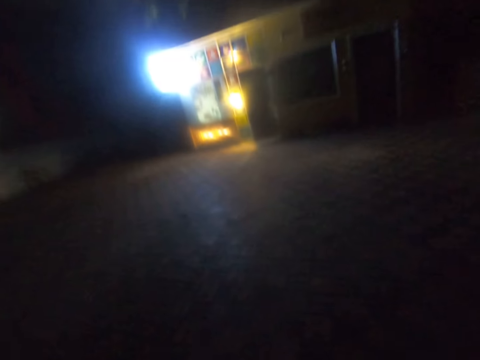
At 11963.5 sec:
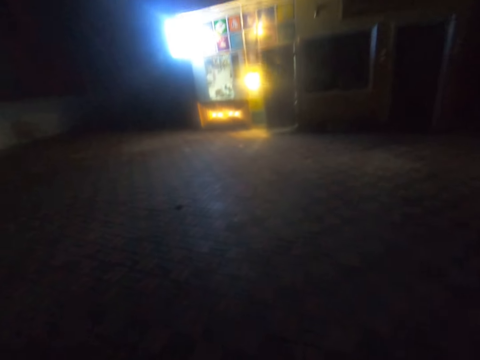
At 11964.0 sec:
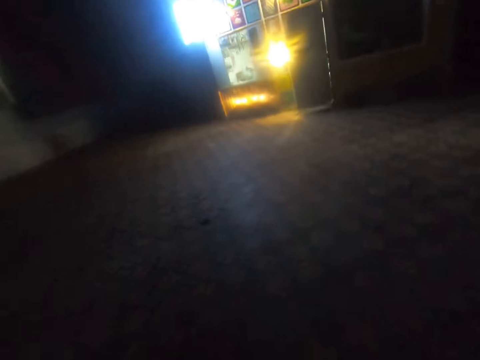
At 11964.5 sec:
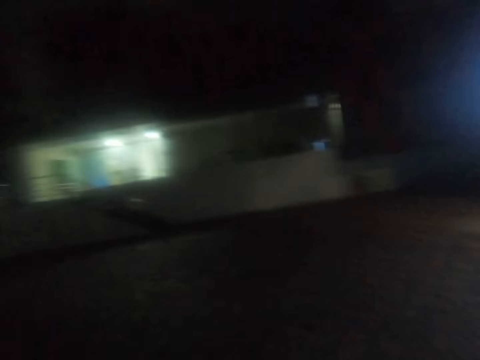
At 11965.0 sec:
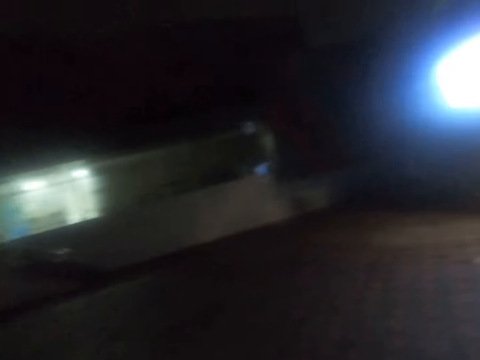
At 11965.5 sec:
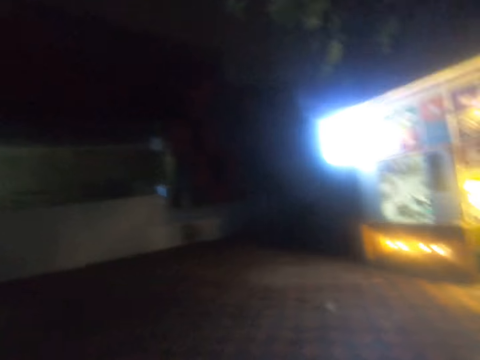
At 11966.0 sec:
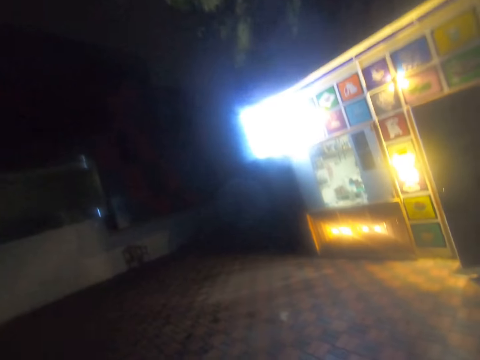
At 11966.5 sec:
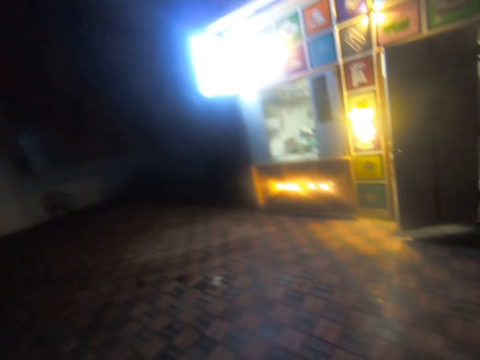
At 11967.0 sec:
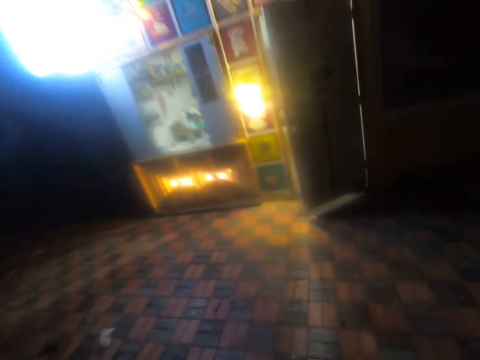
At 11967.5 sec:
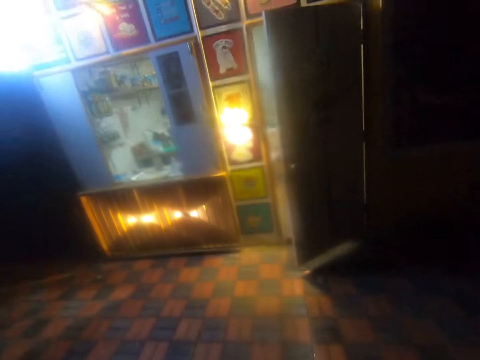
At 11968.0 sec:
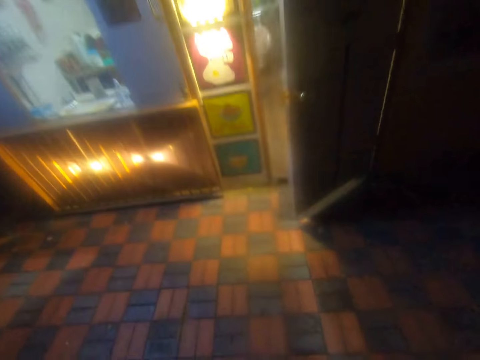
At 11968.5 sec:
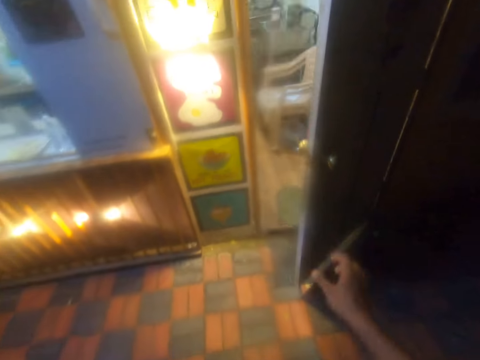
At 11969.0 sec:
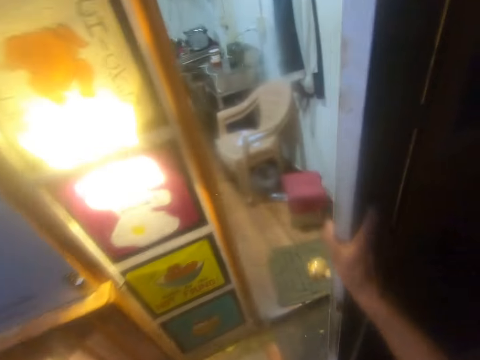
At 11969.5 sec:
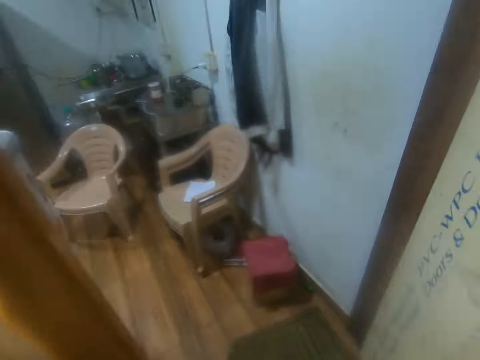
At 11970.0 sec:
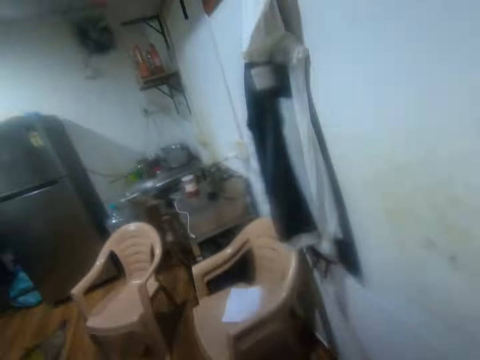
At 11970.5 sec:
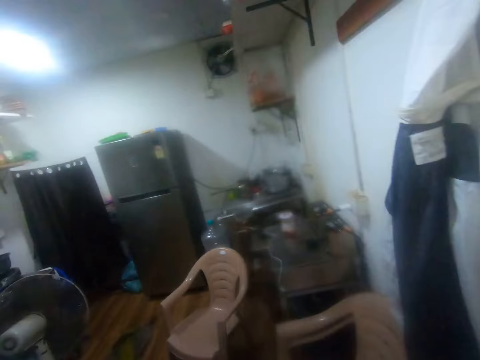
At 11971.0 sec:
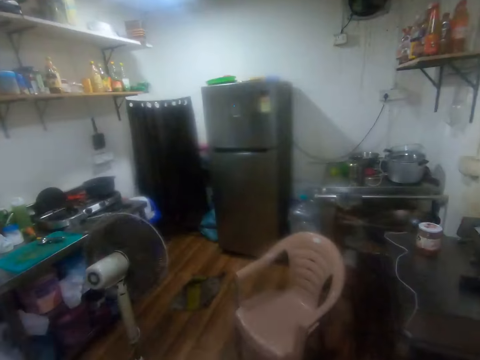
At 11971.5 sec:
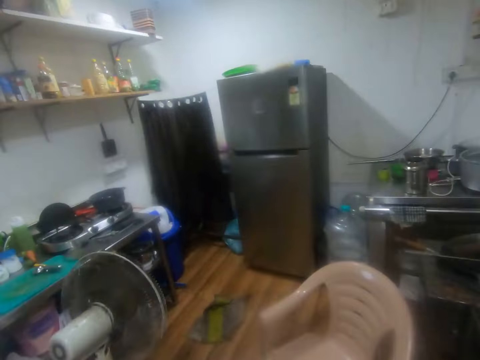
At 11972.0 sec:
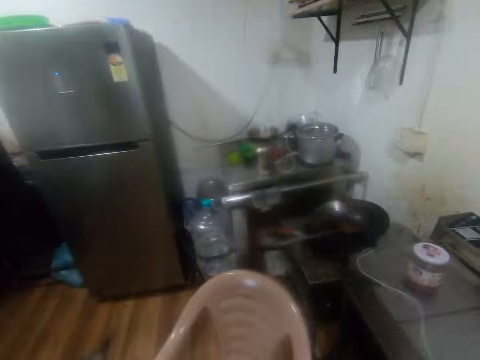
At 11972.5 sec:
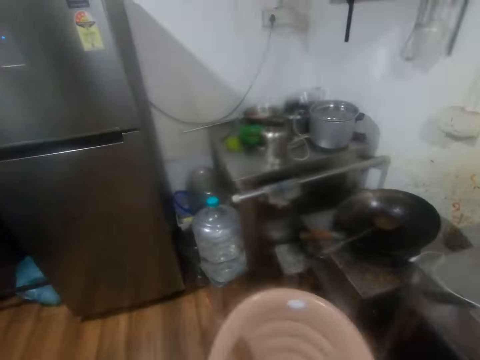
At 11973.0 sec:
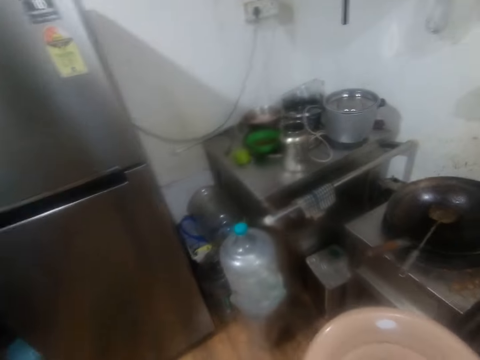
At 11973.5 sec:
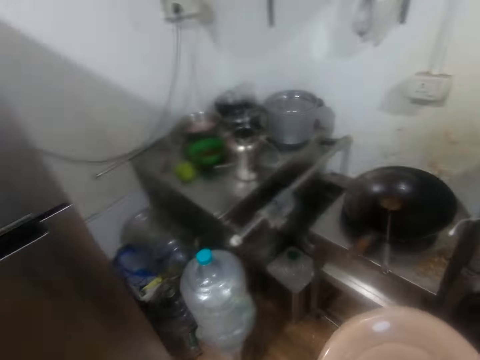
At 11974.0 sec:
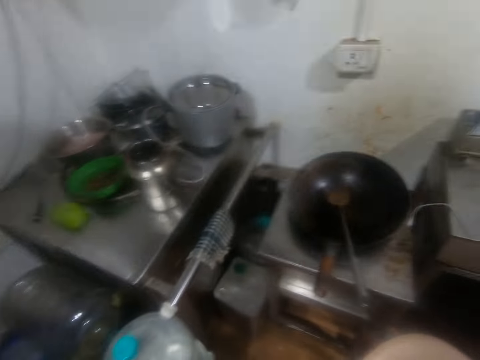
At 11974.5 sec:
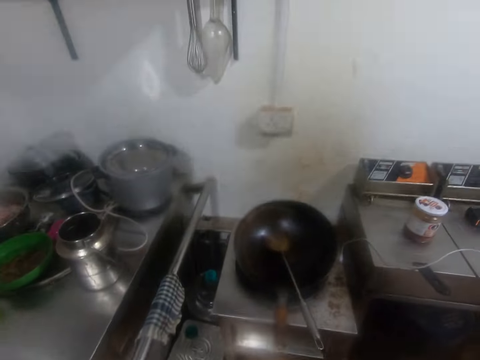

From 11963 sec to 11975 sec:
The camera wearer walks around a parking lot. He holds a door with his right hand. He opens the door. He walks around a room.

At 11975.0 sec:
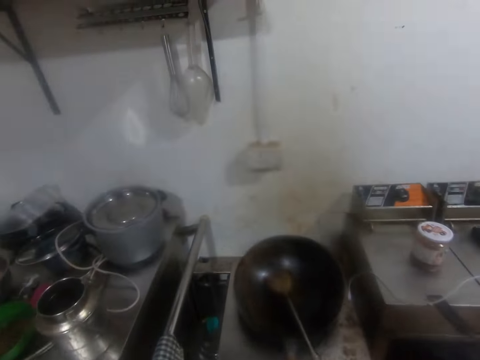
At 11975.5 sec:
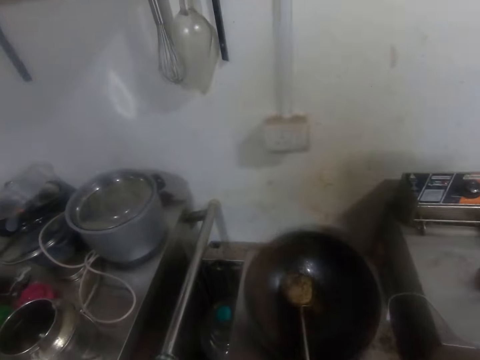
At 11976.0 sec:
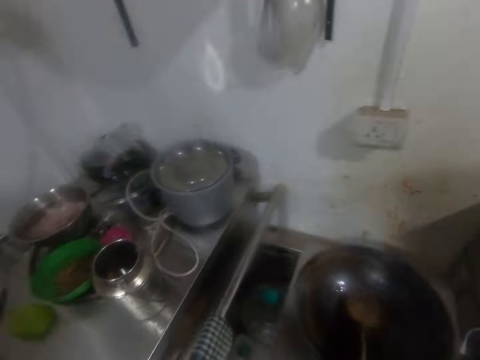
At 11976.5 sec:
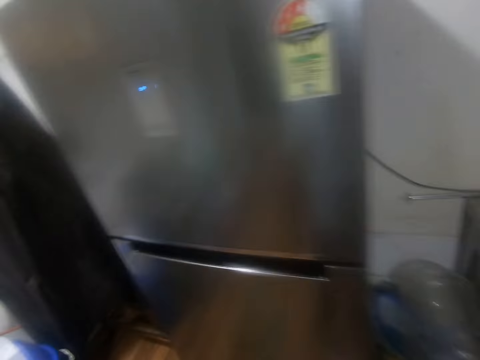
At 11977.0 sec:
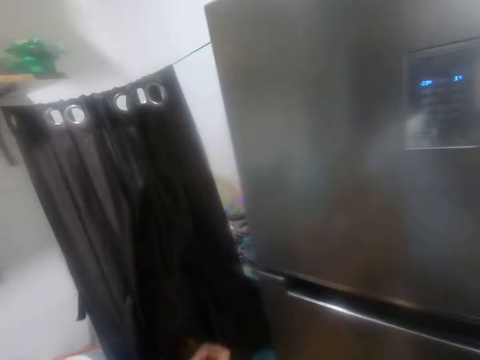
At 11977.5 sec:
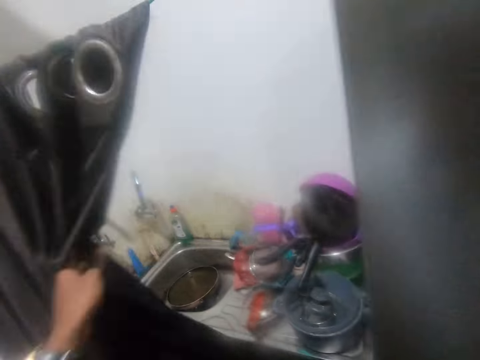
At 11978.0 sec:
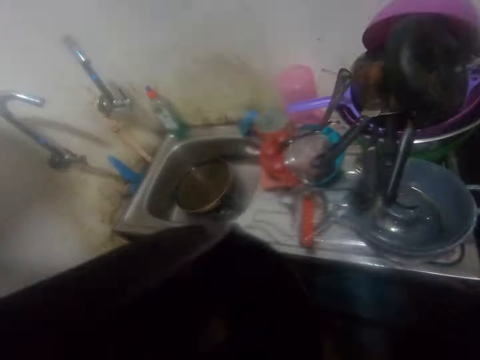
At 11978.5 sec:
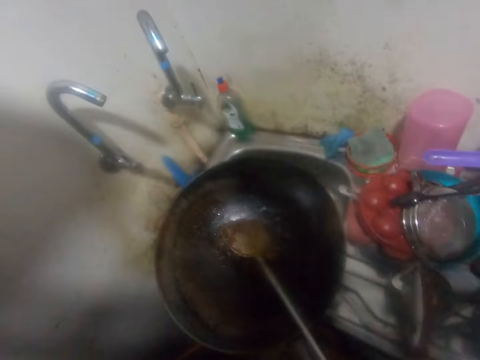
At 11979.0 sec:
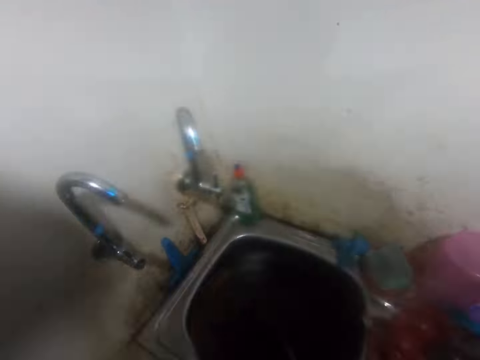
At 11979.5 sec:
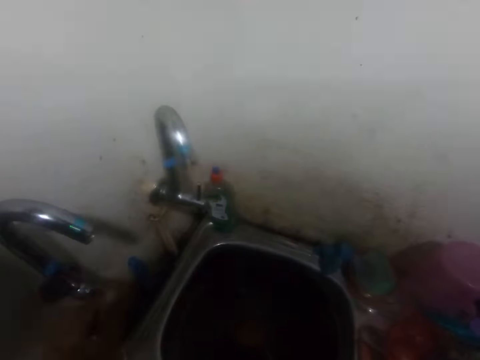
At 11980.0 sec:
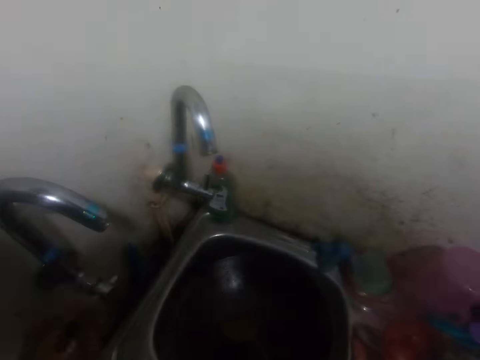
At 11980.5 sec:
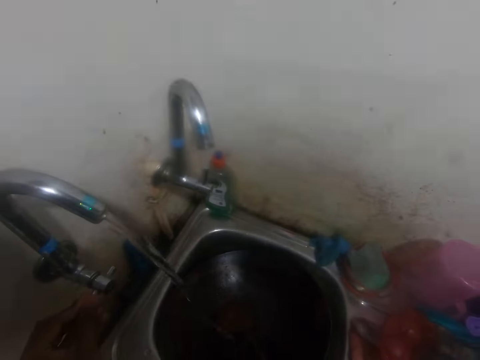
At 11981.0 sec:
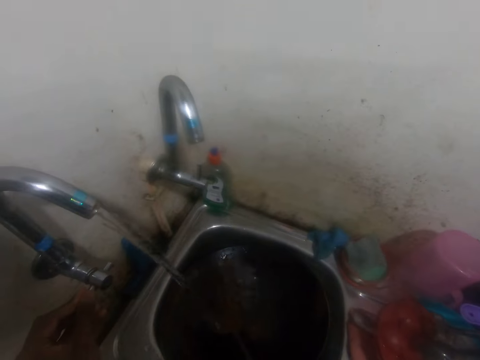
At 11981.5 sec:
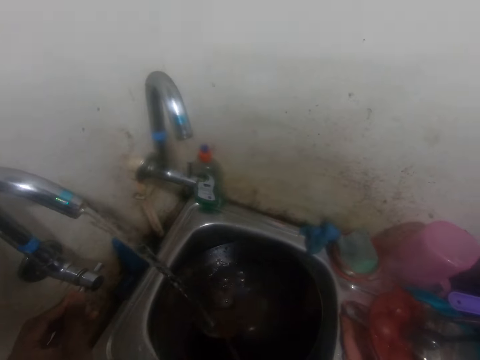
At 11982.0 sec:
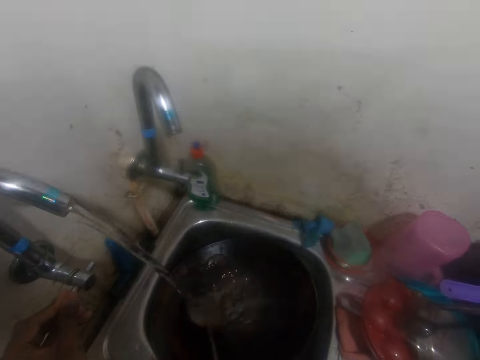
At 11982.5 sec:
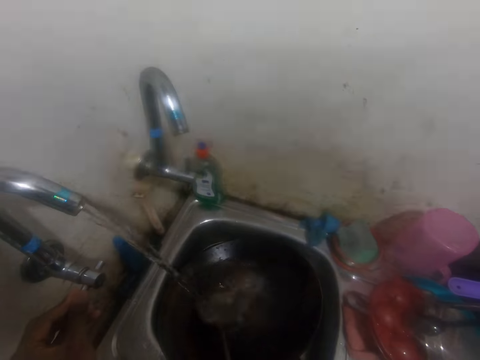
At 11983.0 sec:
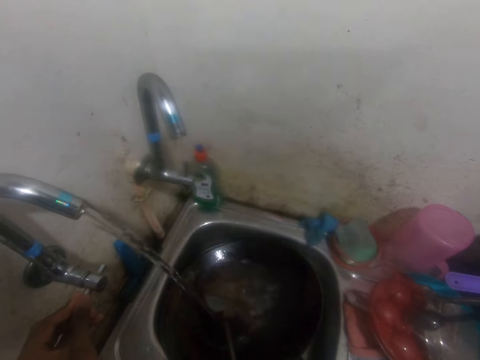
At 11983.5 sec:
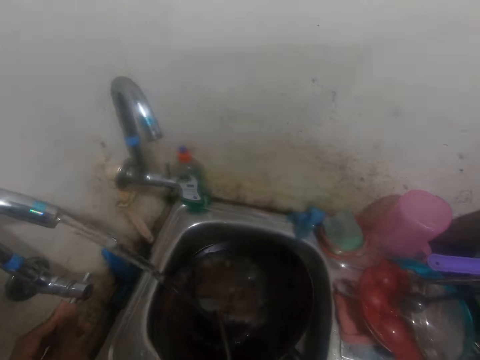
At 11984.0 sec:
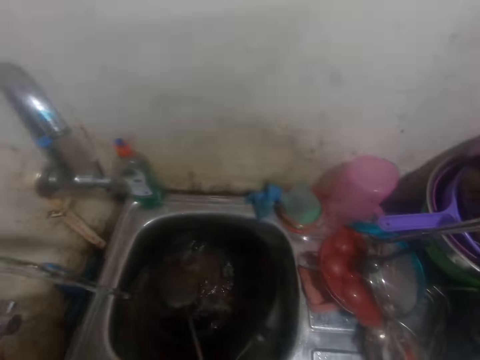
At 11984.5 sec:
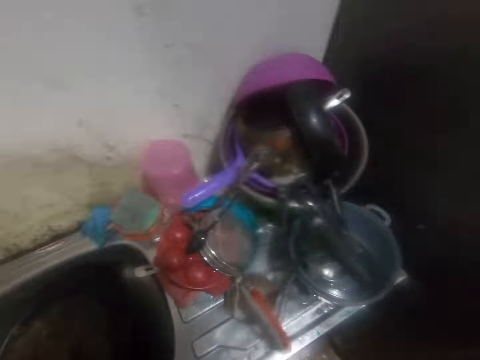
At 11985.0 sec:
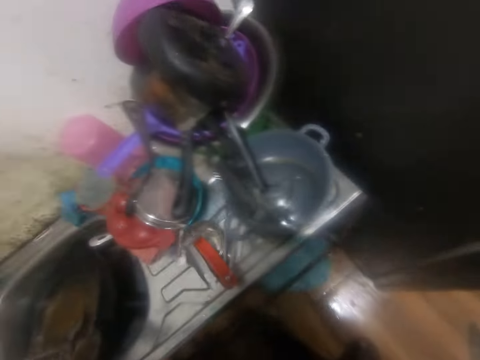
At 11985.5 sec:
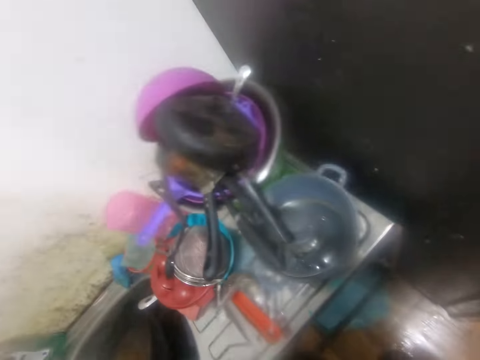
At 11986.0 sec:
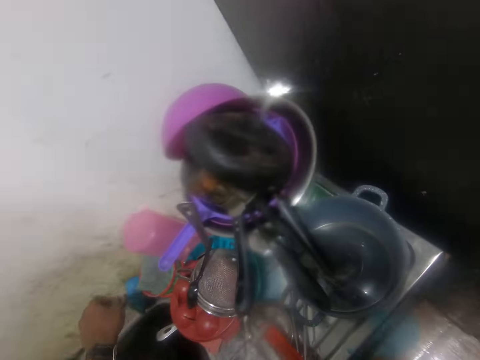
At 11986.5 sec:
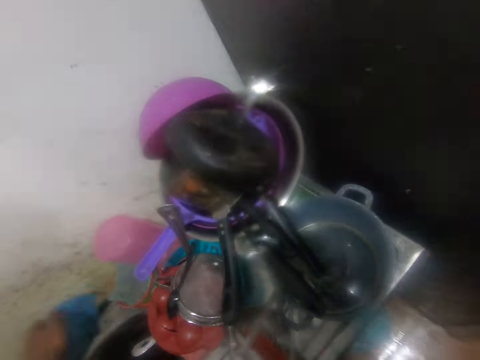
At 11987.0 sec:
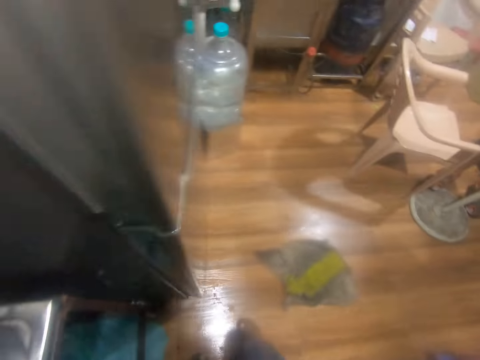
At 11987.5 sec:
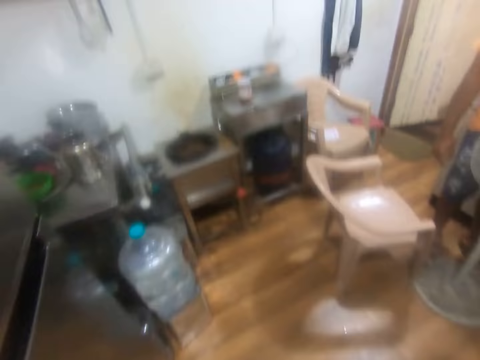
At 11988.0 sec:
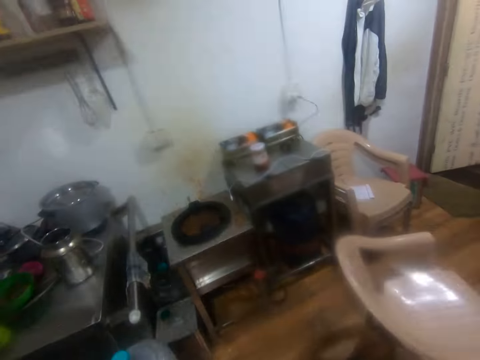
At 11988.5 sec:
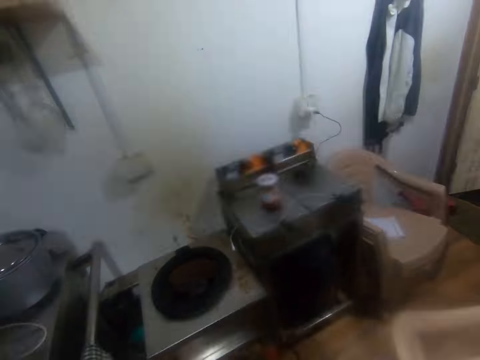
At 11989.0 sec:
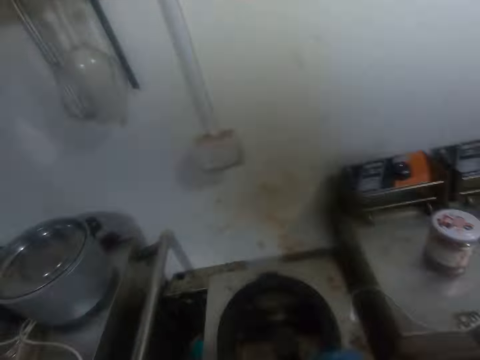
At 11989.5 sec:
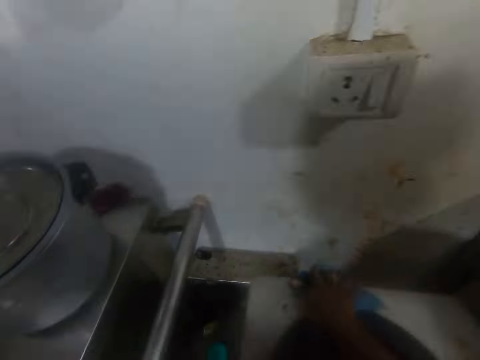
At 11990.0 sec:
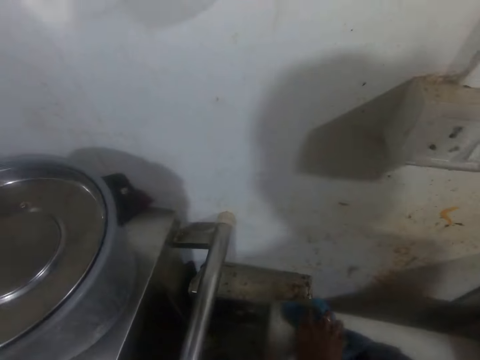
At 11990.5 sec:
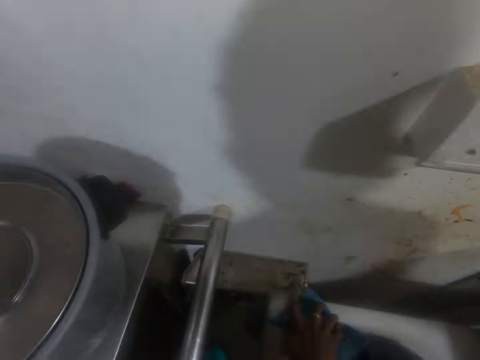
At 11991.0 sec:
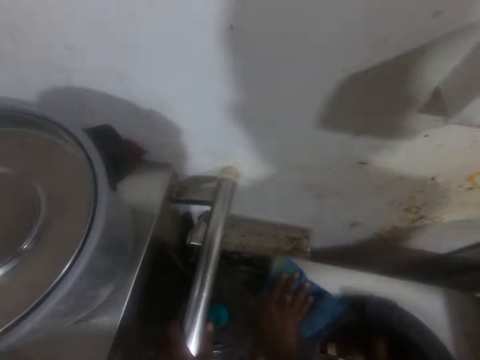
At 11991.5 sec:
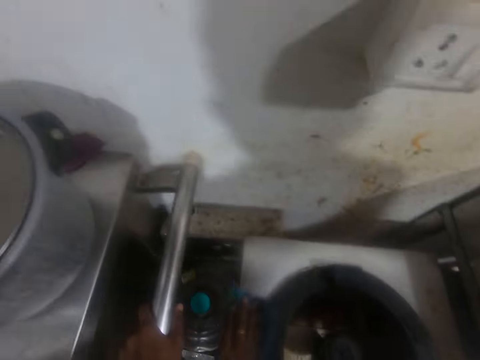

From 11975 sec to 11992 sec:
The camera wearer adjusts a chair on the floor. He picks up a fry pan from a cooker with his right hand. He draws a curtain with his left hand. He drops the fry pan in a sink with his right hand. He opens a tap at the sink with his left hand. He runs water through the tap on the pan. He walks around a room. He picks up a wipe cloth from the sink top with his left hand. He walks around the room. He holds the wipe cloth with his right hand. He wipes the gas cooker with the wipe cloth in his right hand.
